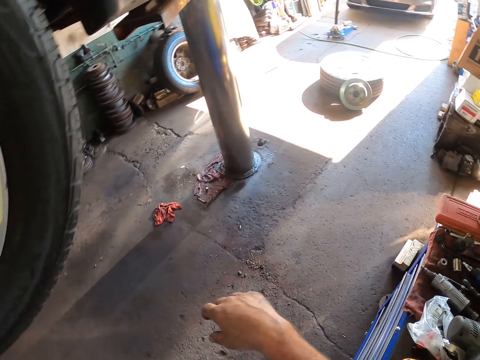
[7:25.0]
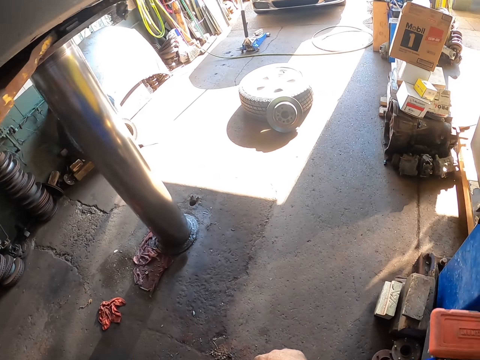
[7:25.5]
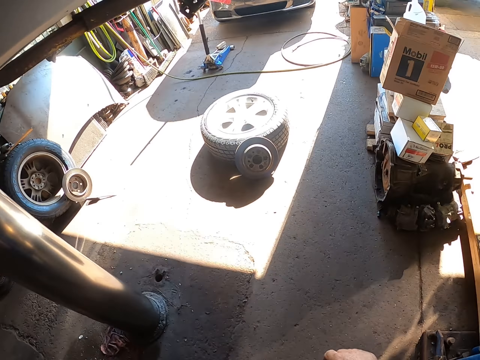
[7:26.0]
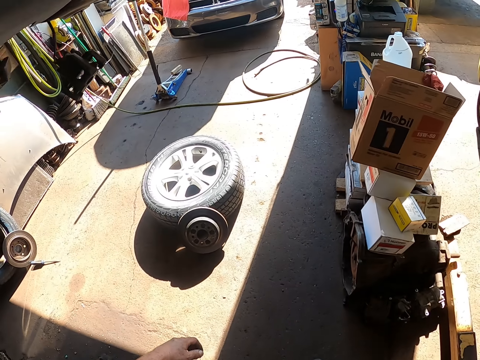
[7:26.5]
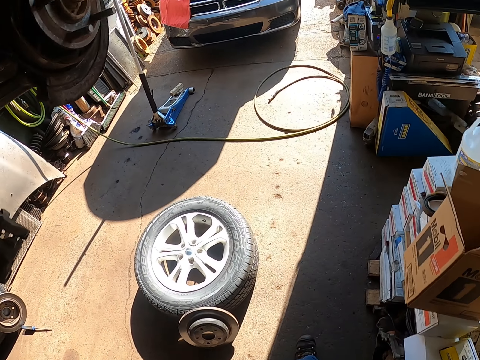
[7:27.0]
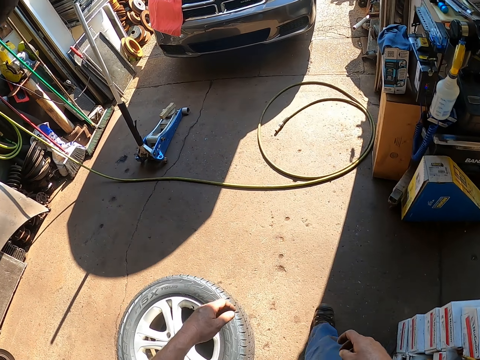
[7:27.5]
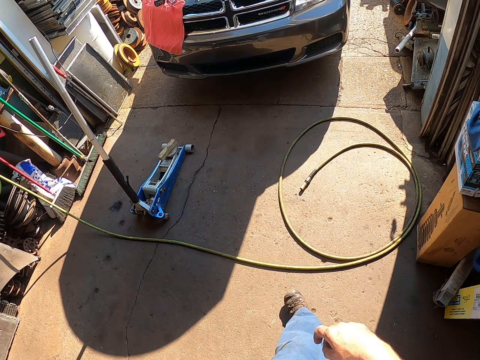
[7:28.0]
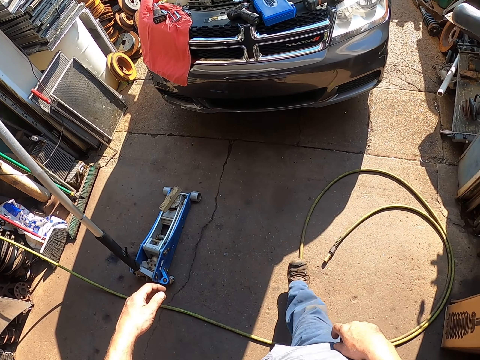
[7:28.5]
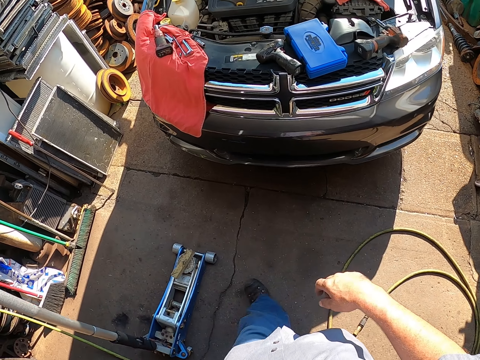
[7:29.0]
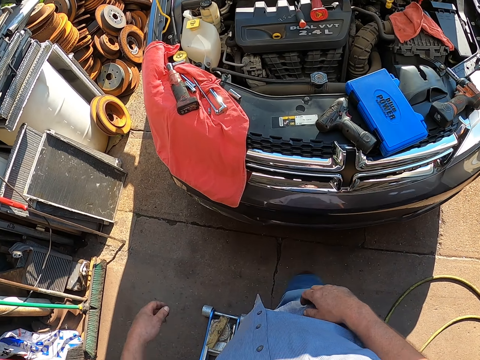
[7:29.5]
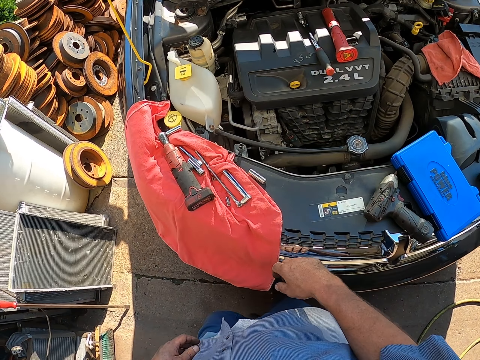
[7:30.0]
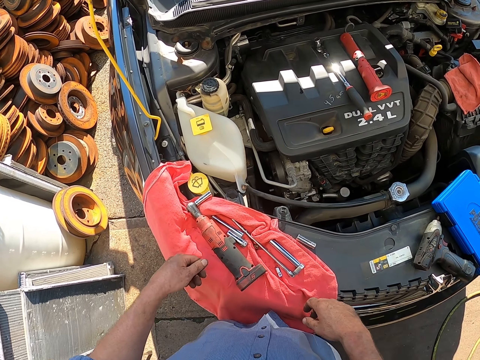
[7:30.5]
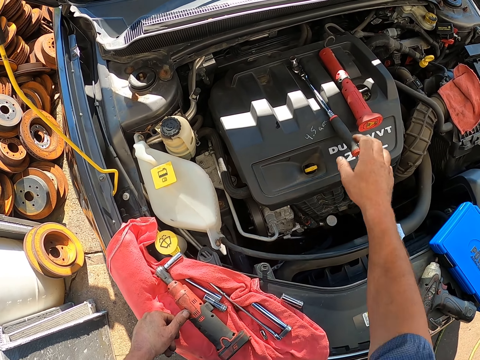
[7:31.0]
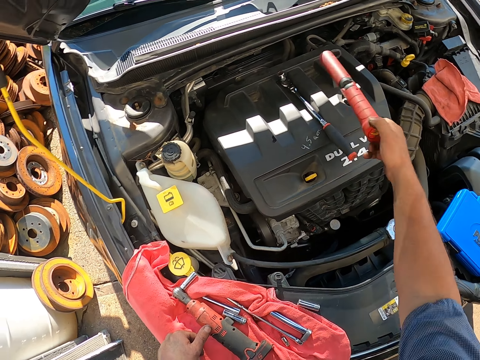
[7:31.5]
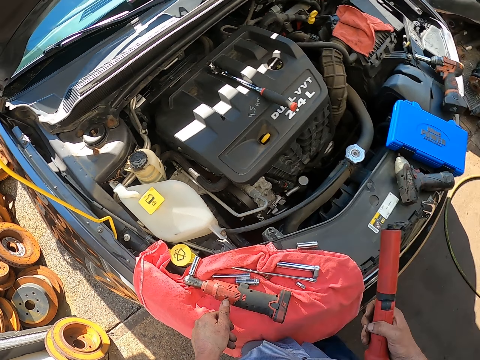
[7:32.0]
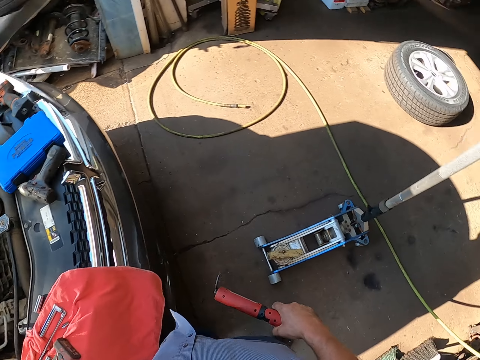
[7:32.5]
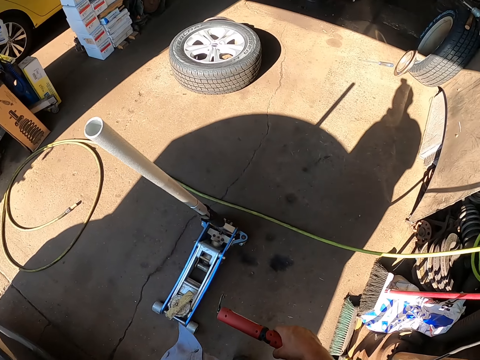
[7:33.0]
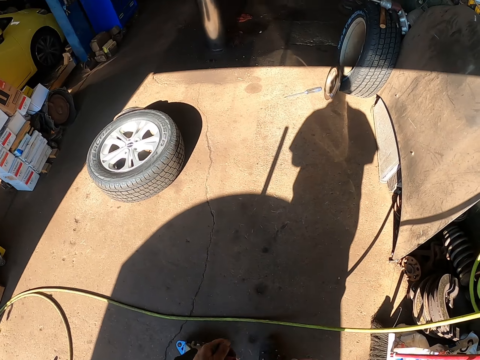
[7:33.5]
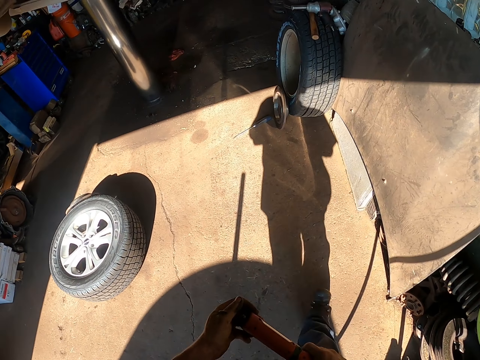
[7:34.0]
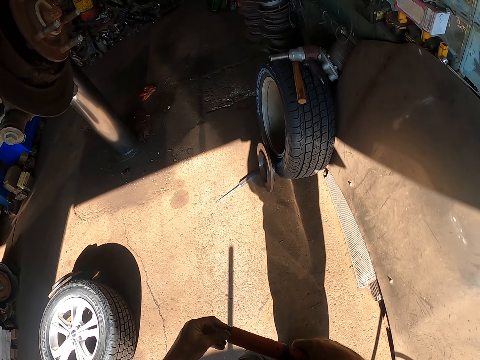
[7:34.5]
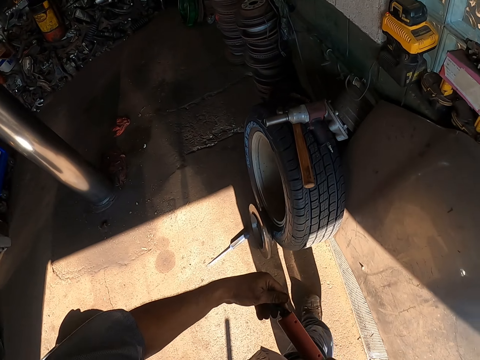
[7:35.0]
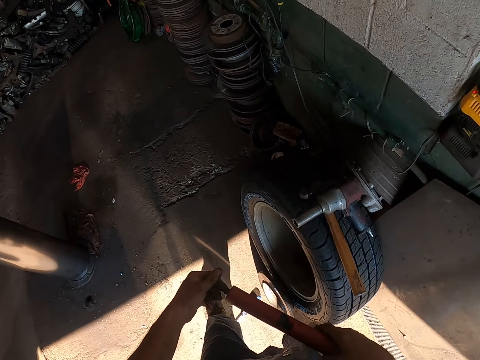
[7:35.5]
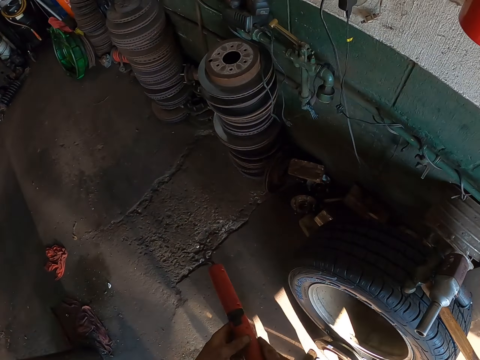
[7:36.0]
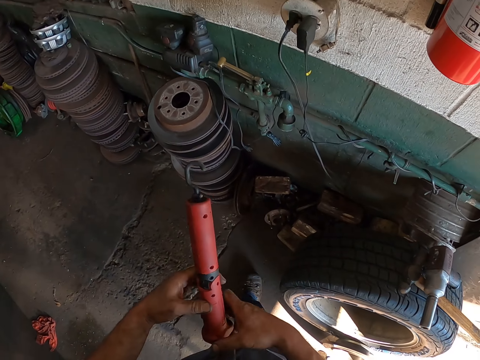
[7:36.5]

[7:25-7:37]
The camera wearer picks up a torch light from the oil filler cap. They walk around the garage.

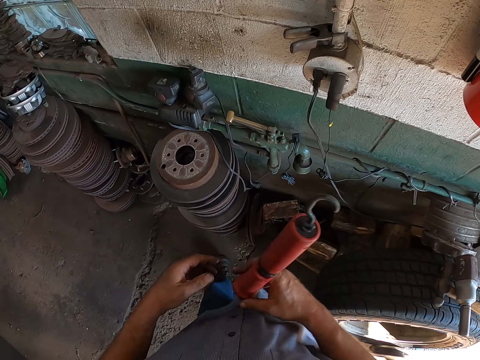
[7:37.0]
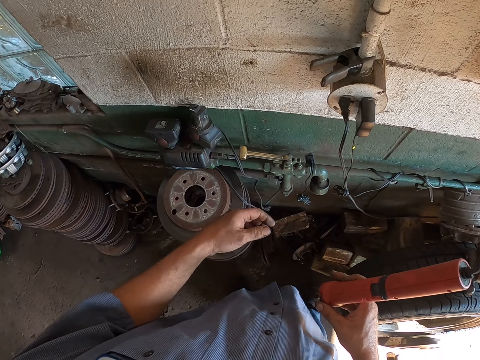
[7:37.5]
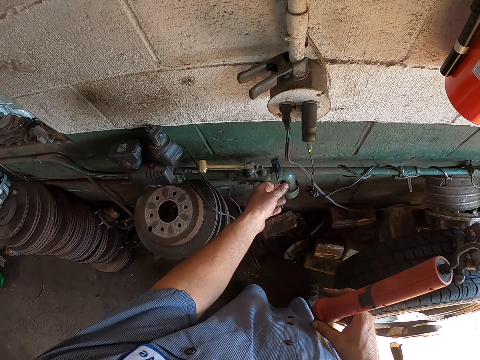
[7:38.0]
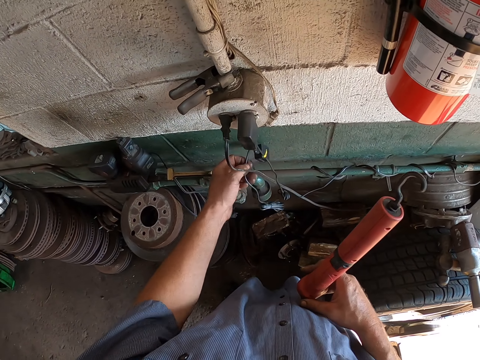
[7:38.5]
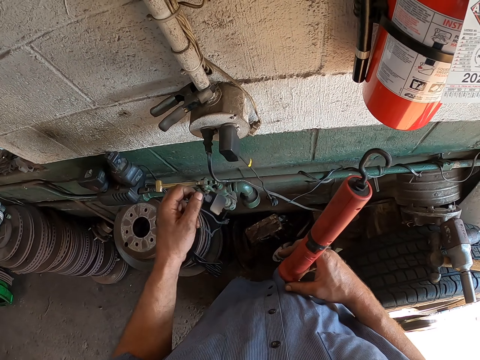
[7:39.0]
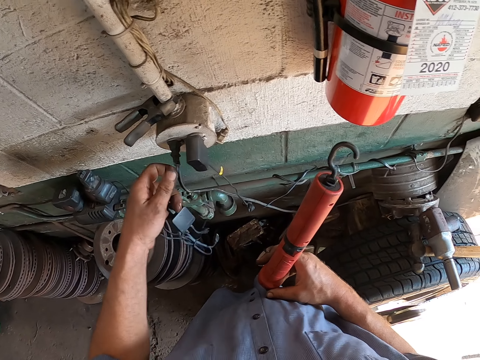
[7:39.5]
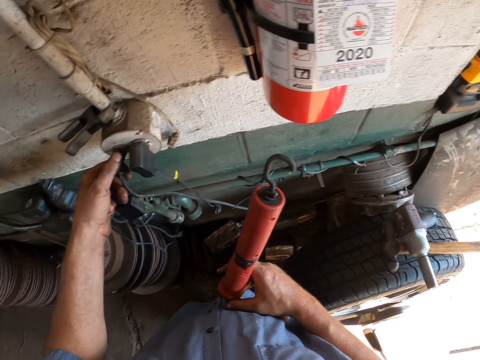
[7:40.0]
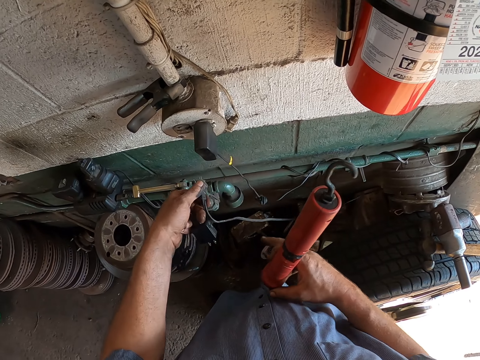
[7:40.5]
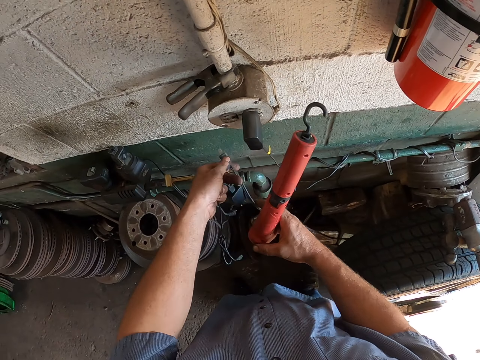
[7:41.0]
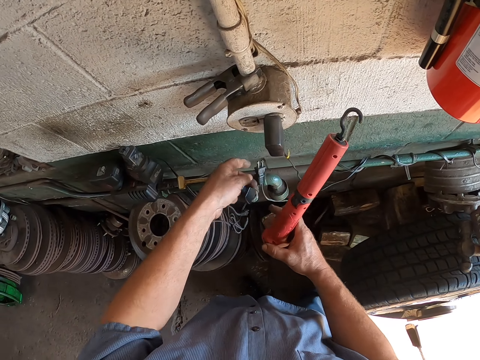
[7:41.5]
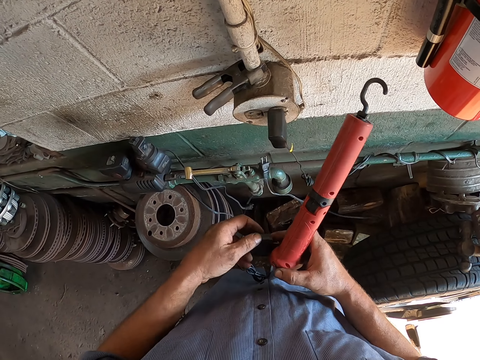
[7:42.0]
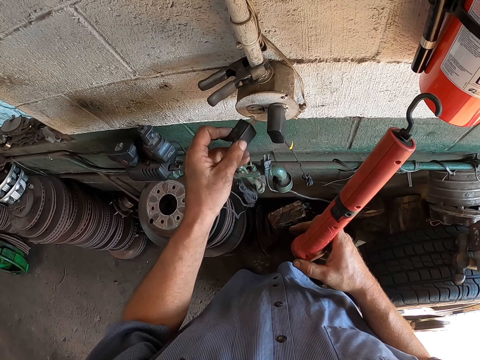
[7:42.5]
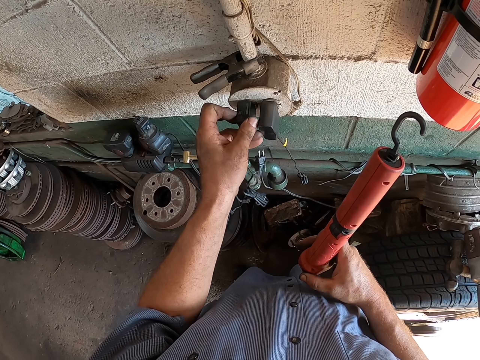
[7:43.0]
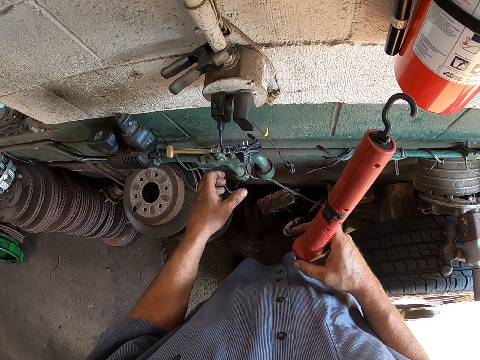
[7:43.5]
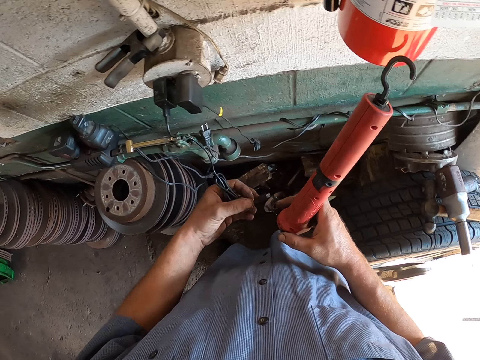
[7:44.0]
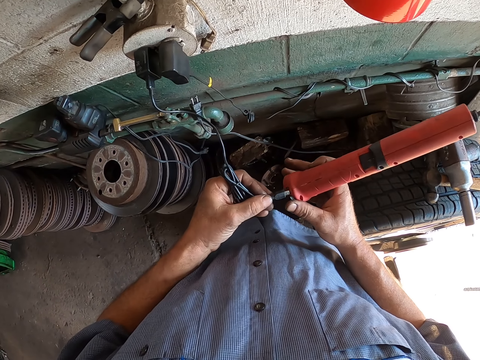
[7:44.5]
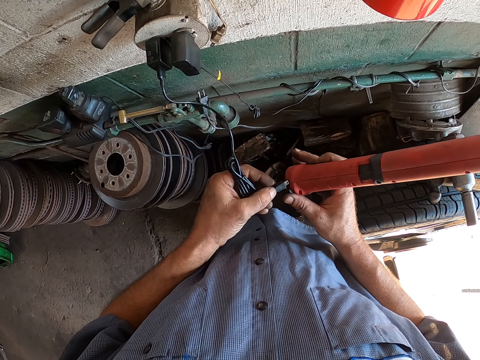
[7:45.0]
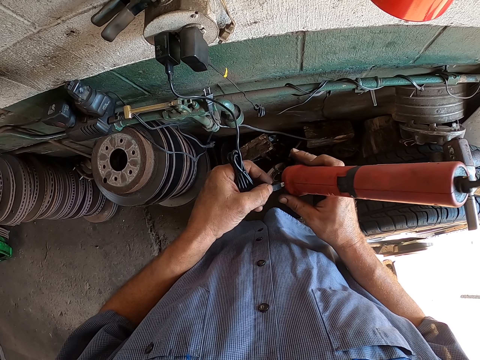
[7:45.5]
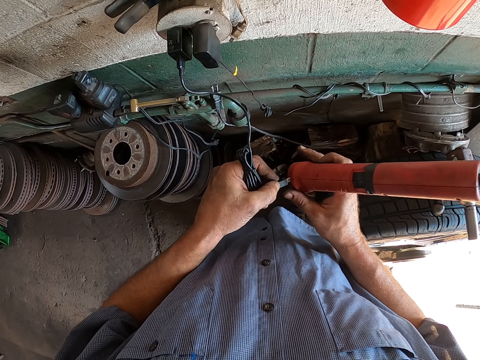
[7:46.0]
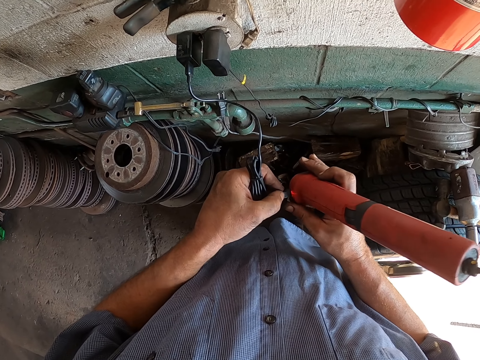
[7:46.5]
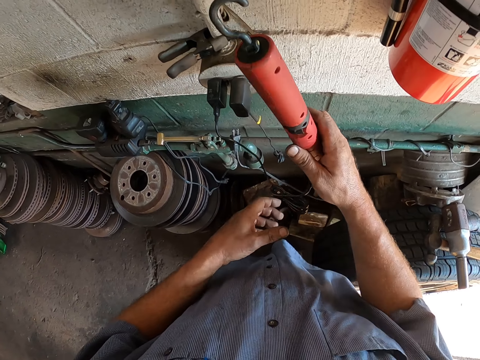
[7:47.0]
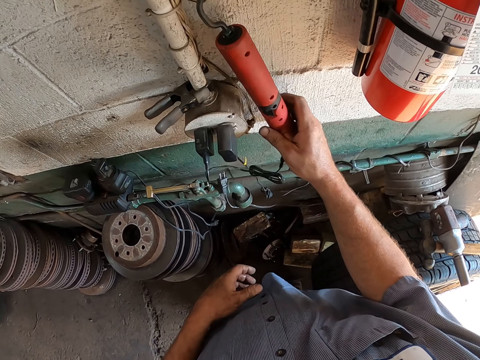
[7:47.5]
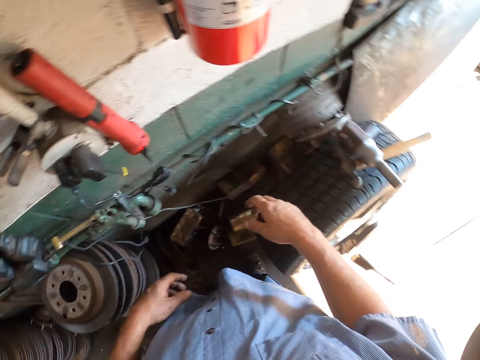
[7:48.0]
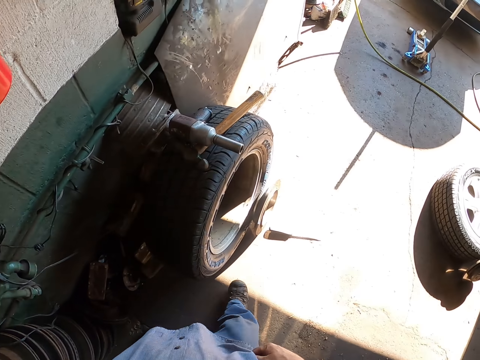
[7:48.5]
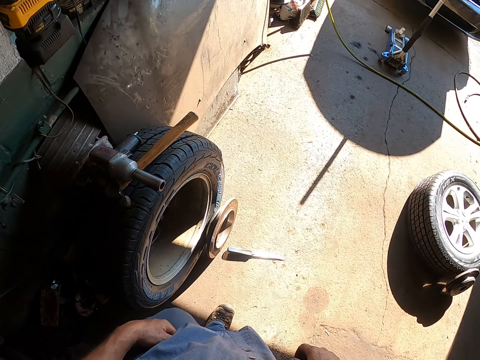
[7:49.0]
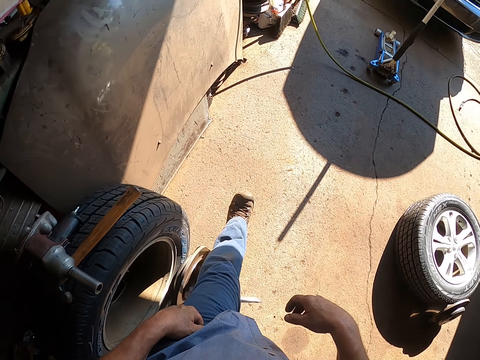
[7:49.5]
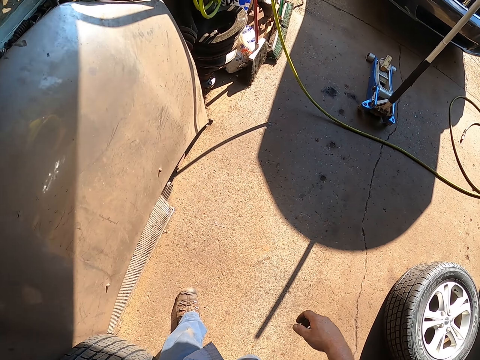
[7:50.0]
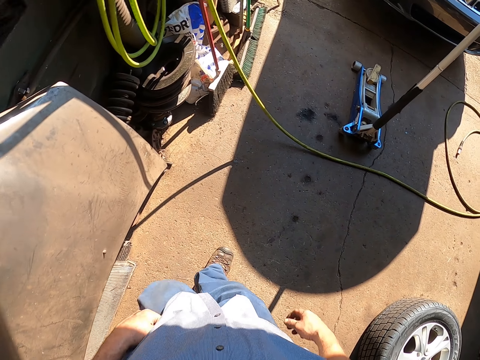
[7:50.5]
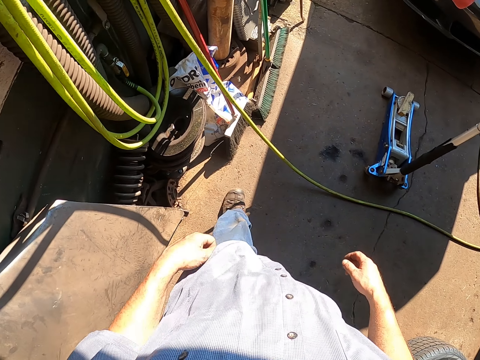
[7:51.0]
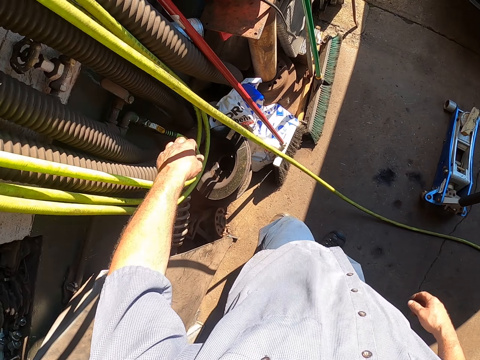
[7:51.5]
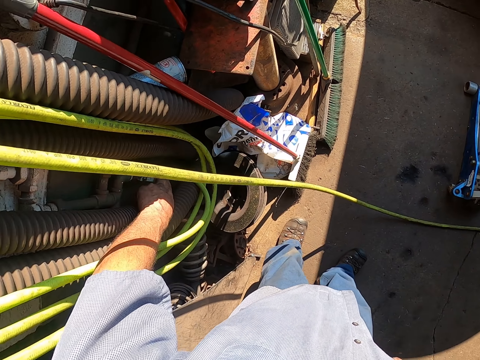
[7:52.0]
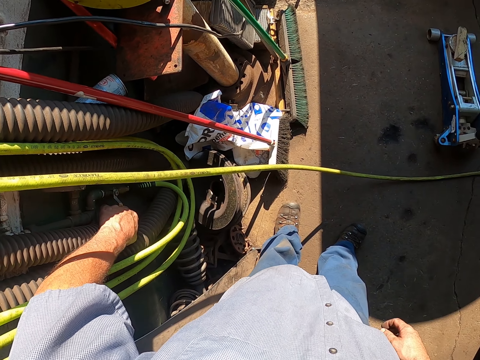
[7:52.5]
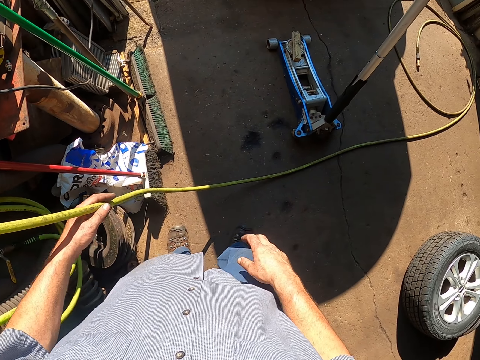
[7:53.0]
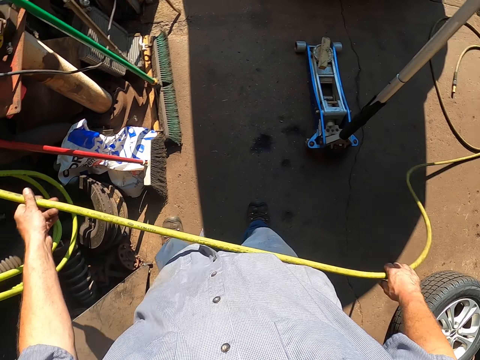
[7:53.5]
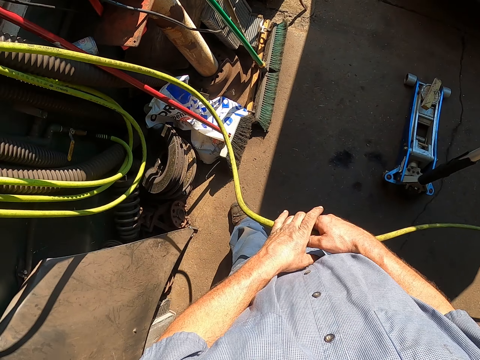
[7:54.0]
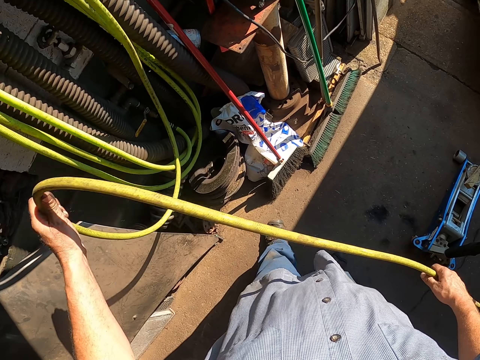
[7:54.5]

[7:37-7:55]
The camera wearer connects the torch to the charger. They remove the hanged charger. They unplug the charger from the socket. They plug the charger in the socket. They connect the charger to the socket. They hang the torchlight on the wall. They walk around the garage. They fold the pipe. They adjust the air filling pipe.
